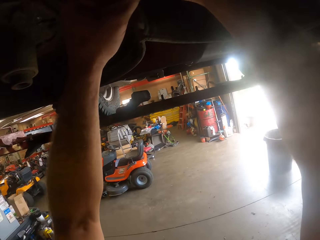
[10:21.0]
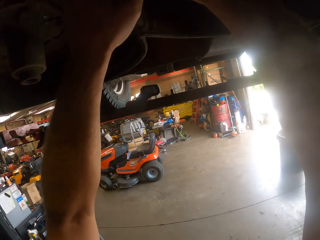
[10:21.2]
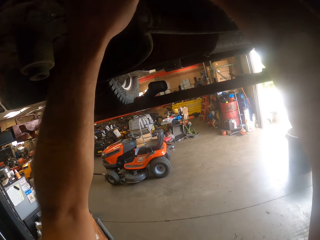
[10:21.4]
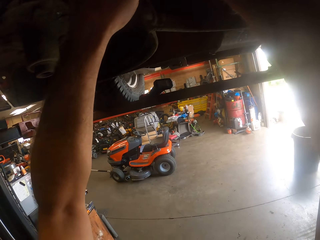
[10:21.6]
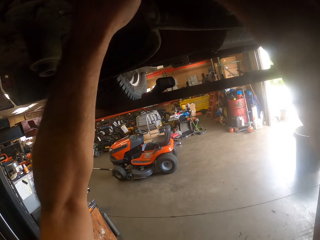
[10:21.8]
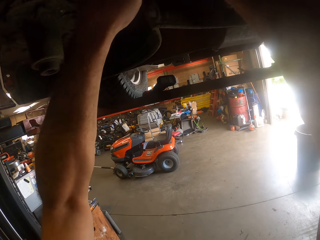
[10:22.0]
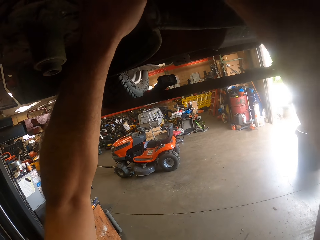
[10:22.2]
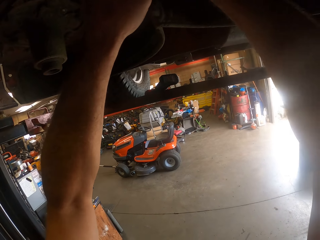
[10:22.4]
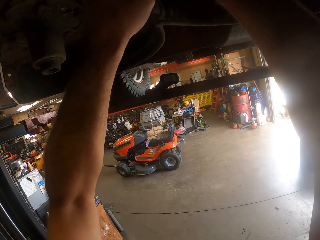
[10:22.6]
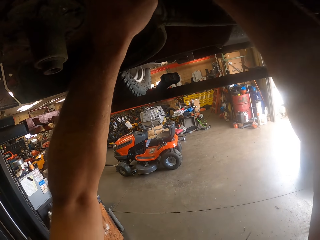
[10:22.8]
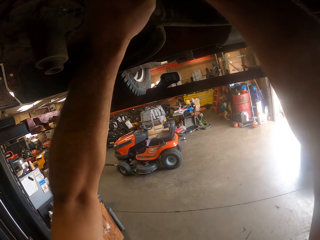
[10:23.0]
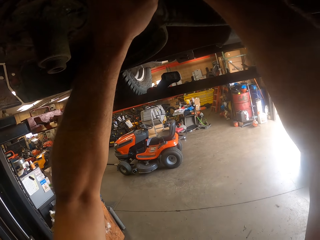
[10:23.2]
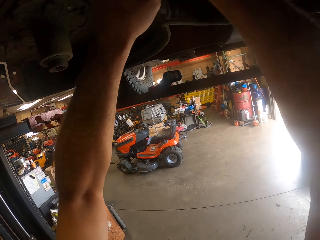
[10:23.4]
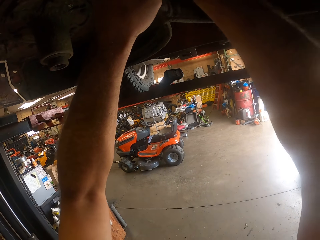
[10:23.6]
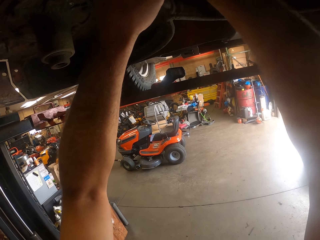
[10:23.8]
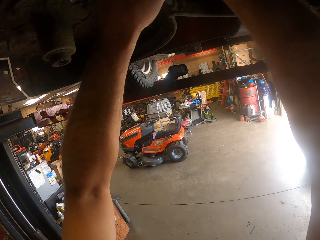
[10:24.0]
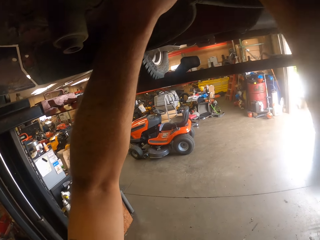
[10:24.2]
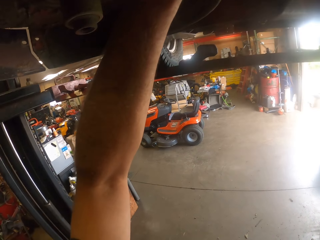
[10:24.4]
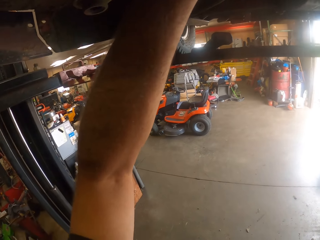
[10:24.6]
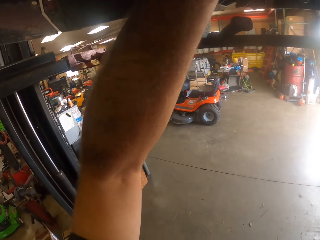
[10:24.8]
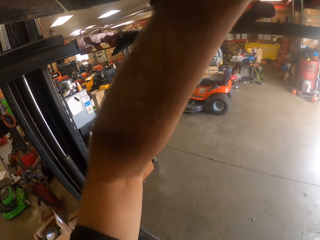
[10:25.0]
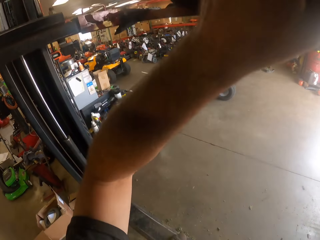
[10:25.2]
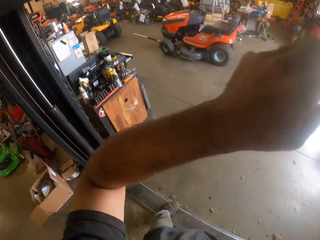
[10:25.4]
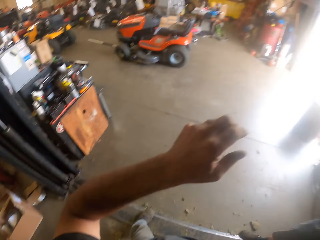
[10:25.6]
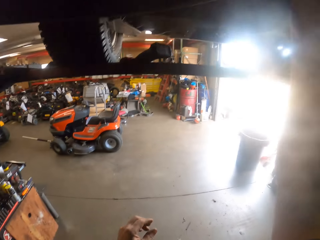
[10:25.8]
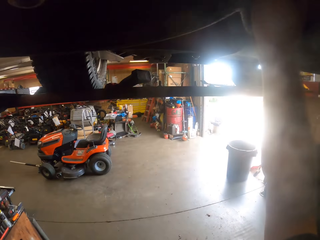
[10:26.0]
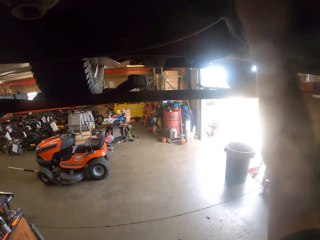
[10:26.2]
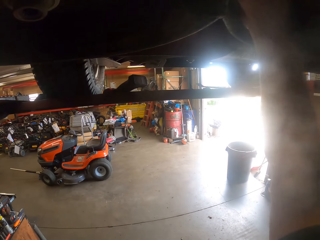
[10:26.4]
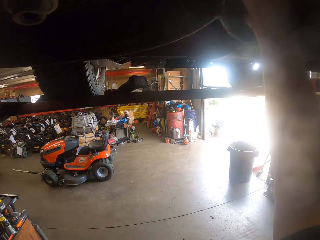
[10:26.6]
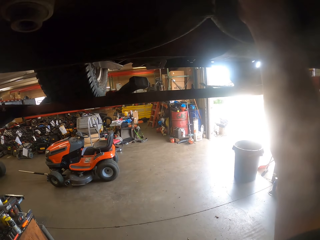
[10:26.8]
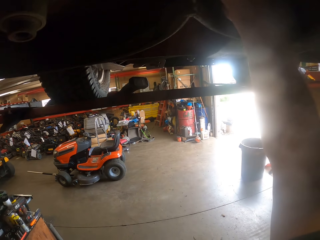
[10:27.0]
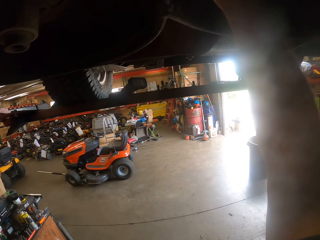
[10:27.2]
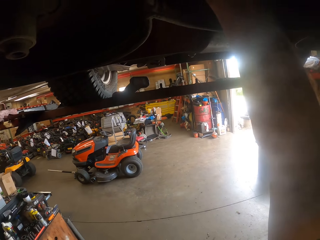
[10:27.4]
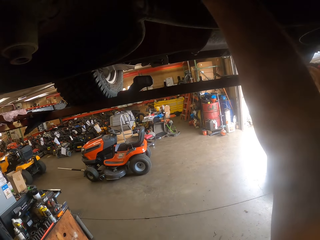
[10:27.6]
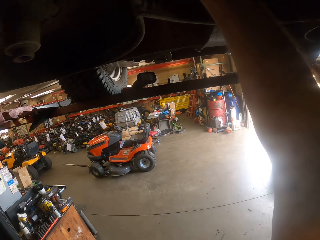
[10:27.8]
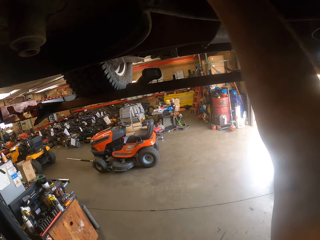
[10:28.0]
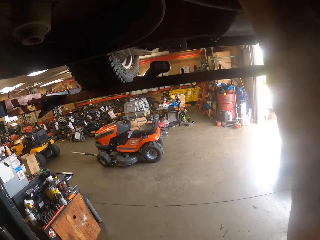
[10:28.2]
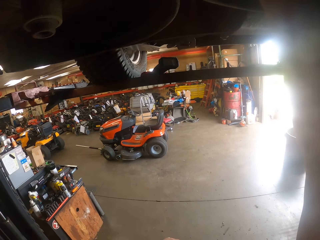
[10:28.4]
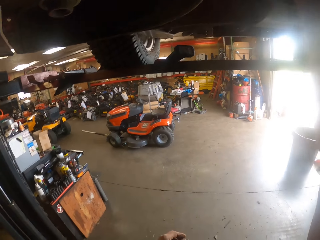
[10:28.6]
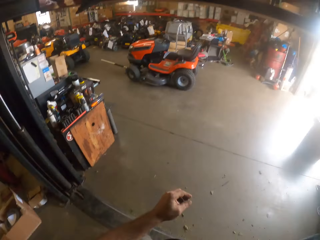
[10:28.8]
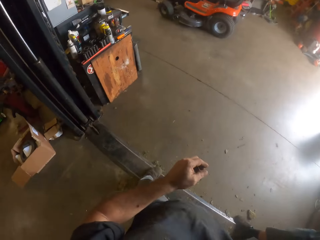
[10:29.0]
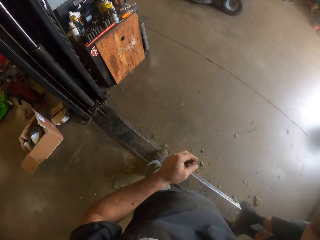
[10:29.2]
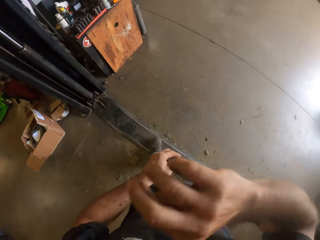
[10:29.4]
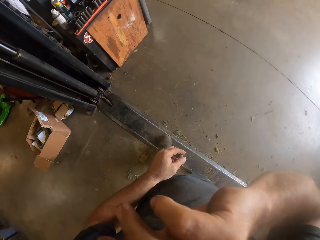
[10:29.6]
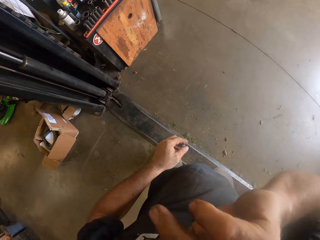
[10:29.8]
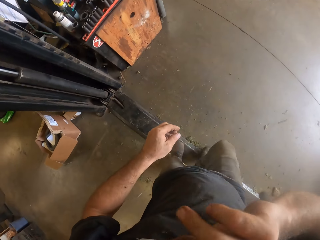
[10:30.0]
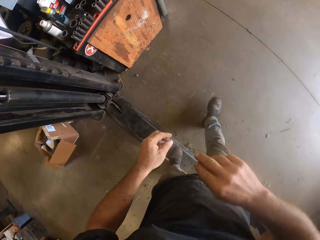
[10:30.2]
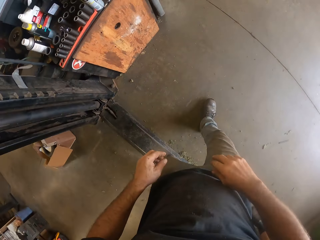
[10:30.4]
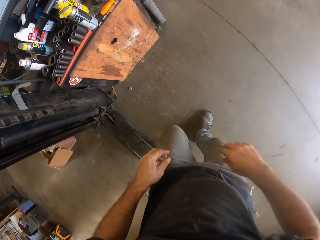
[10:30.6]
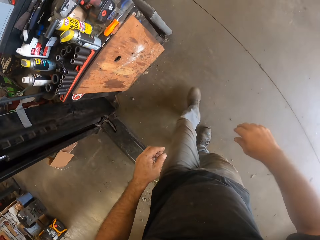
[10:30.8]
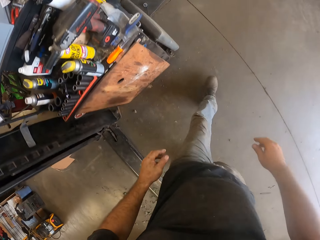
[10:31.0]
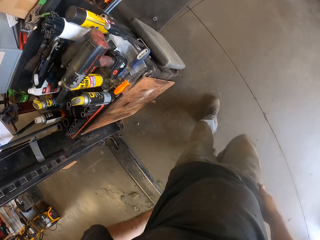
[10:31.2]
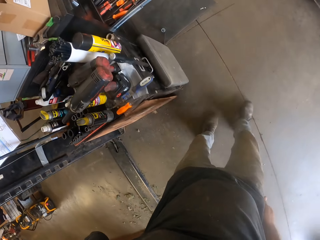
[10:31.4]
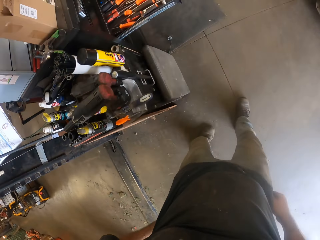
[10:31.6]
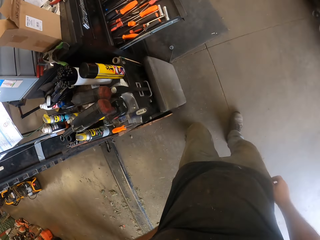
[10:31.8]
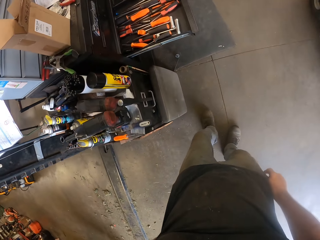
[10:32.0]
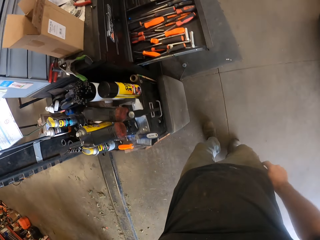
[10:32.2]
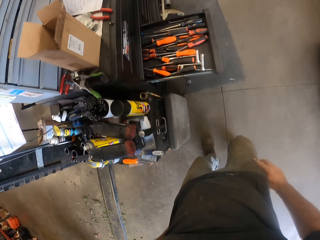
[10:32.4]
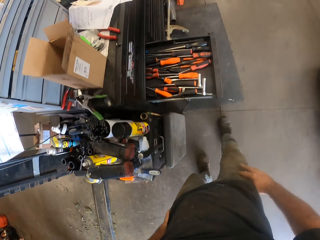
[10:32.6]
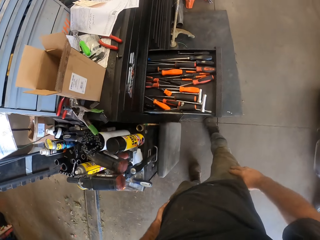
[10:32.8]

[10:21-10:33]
The camera wearer removes his left hand from the part underneath the lawn mower. He fixes a bolt on the metal. He removes his right hand from the part underneath the lawn mower. He touches his face with the back of his hand with his right hand. He walks around the workshop.

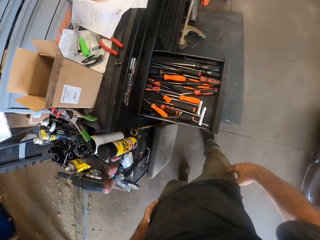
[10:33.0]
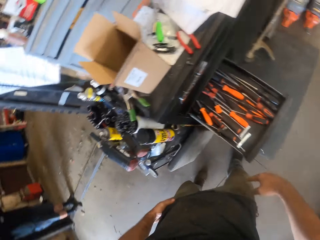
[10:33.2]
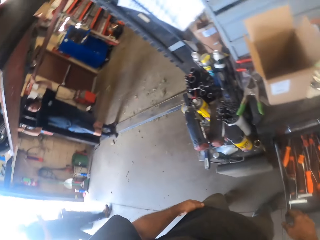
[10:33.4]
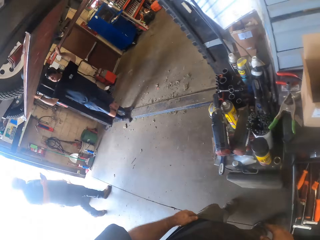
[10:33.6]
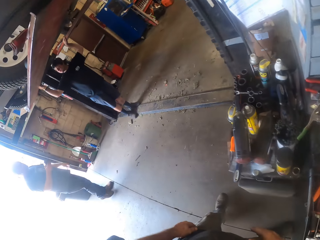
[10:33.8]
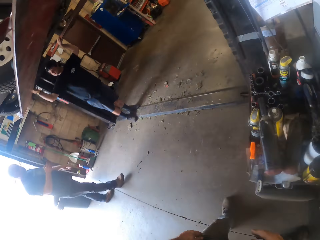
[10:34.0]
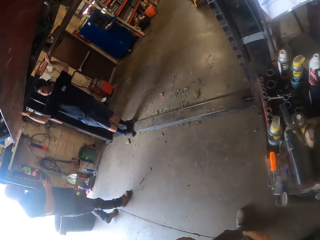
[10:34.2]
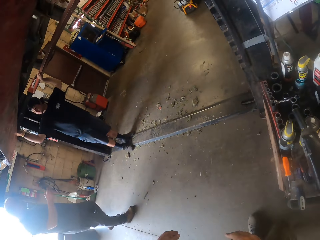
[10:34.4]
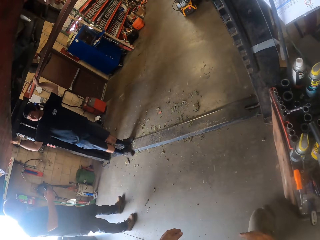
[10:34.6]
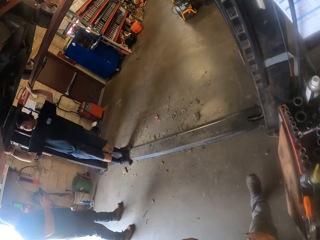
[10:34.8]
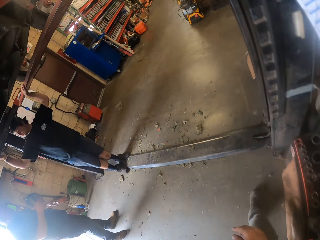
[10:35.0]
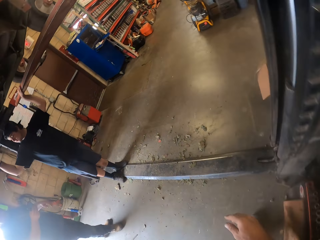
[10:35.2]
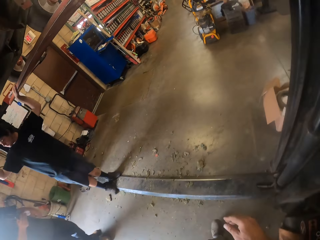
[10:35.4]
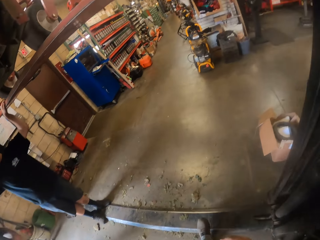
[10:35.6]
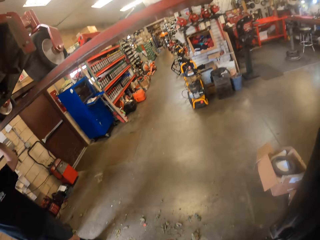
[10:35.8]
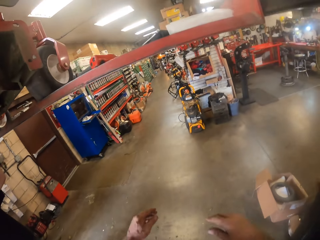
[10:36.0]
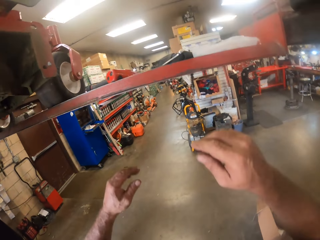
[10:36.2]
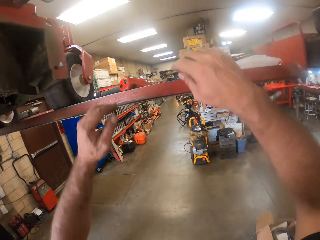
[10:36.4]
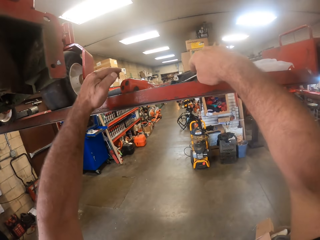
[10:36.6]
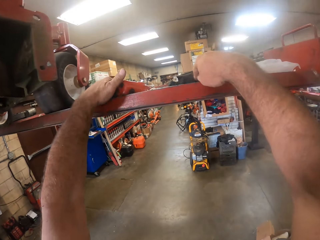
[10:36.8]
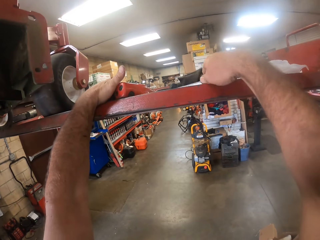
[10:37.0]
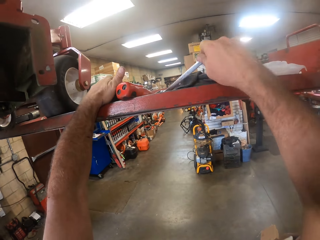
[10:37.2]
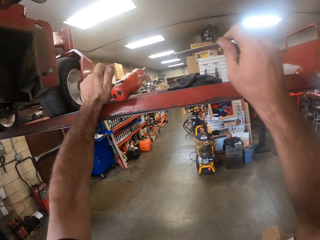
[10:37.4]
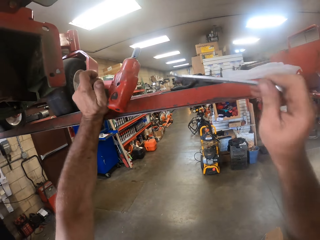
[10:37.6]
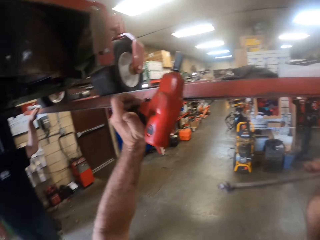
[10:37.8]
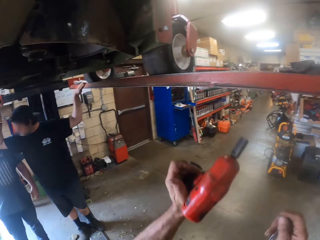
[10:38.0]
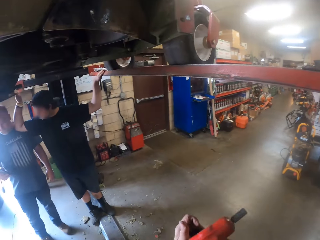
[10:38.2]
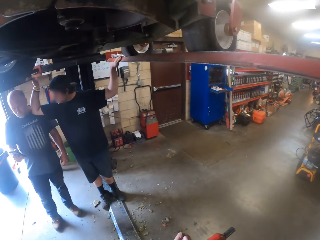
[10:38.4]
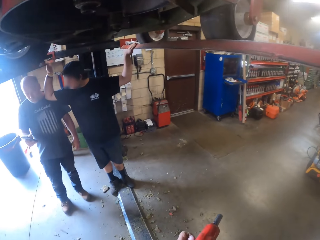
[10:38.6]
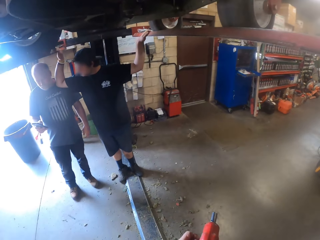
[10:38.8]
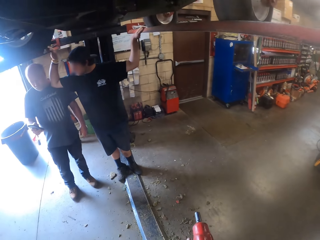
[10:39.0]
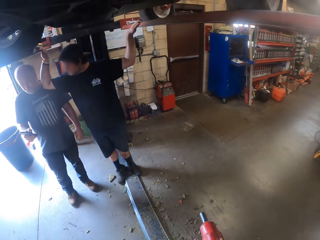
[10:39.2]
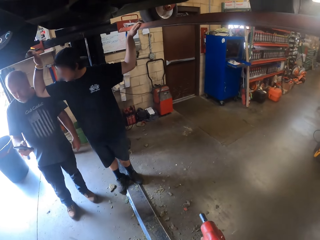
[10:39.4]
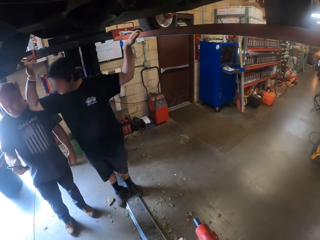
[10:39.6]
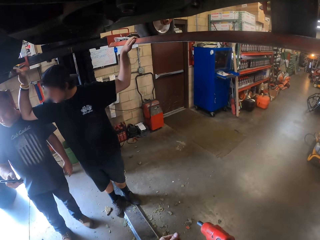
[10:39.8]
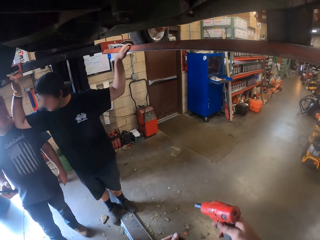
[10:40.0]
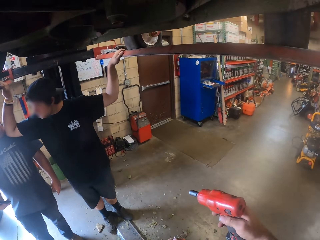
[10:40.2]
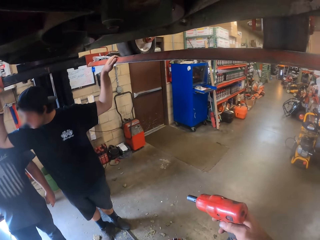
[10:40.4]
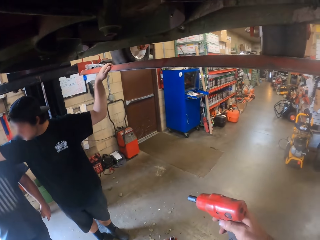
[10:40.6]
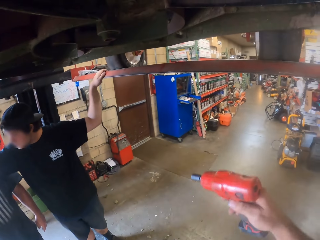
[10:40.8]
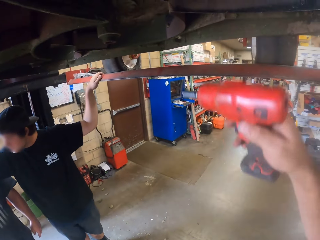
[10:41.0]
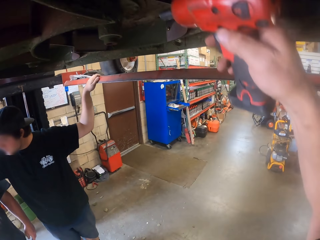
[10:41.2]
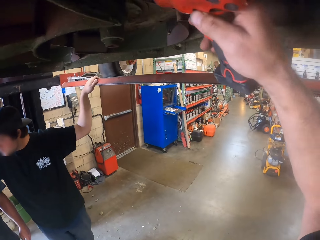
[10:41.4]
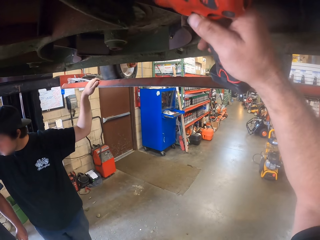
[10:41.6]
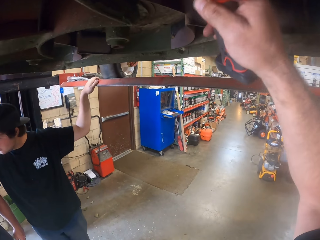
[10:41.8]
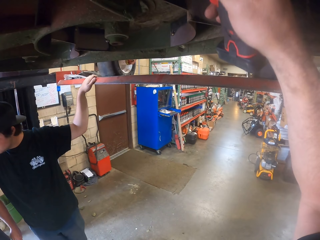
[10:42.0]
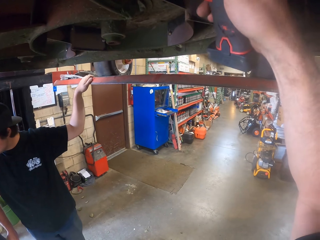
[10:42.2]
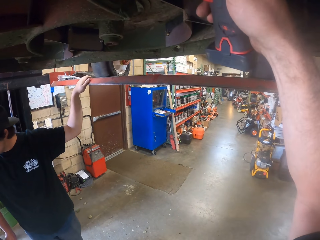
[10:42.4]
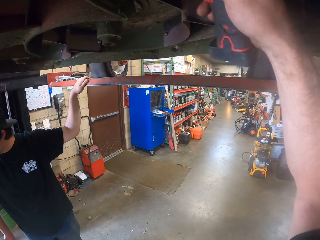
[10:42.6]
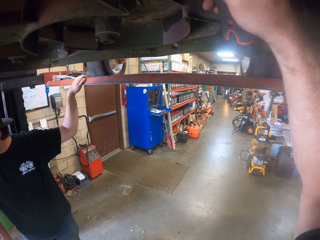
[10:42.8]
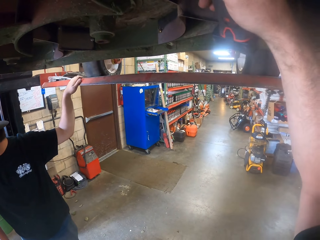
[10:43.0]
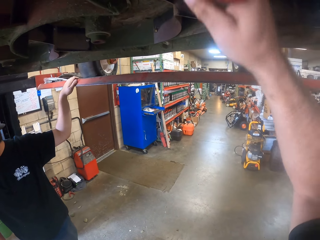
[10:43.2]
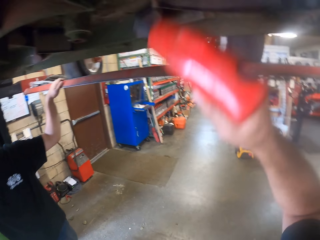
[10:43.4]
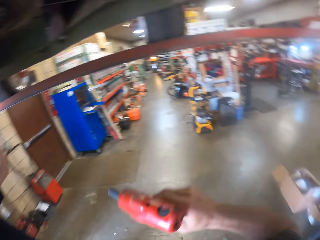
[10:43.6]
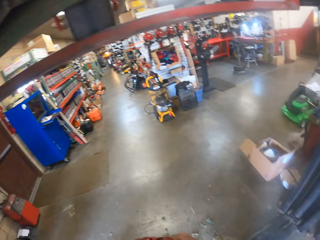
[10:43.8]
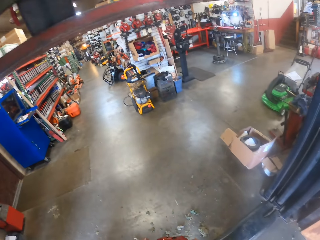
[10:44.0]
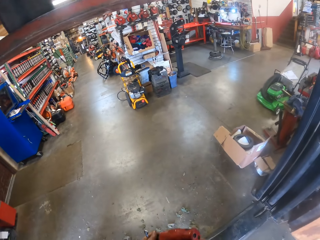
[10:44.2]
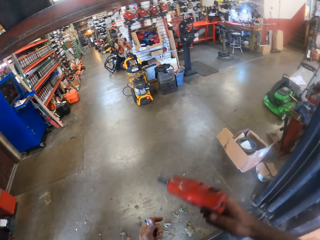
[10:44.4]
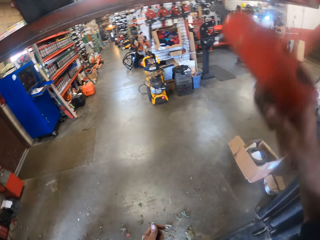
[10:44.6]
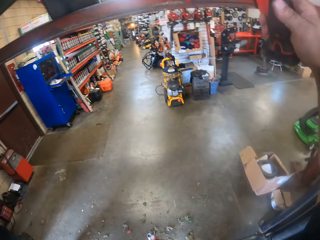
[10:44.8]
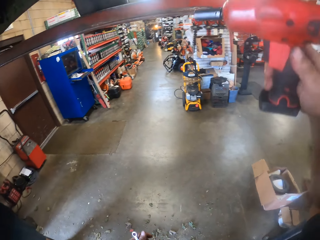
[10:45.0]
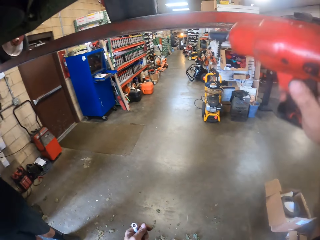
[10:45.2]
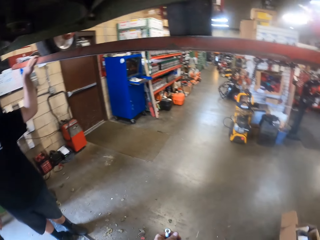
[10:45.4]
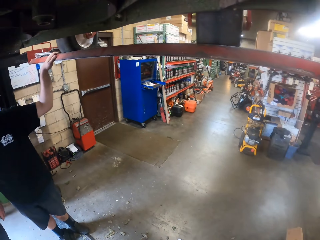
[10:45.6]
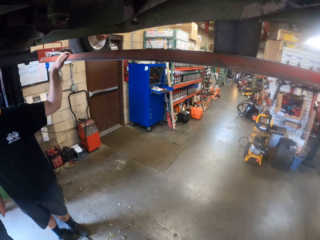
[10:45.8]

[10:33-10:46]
A man walks round the workshop. The camera wearer walks around the workshop. He picks the combi drill or nut driver and the spanner from the rail of the car lifter with his left and right hands respectively. Another man converses with a third man. The first man operates a phone. A fourth man holds metals with both hands. The camera wearer adjusts the nut on the part underneath the lawn mower with the combi drill in his right hand. He removes the combi drill from the part underneath the lawn mower. He lifts the nut driver.
